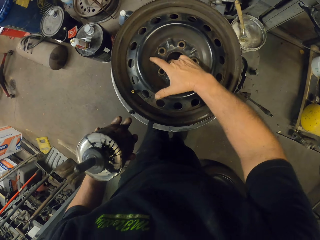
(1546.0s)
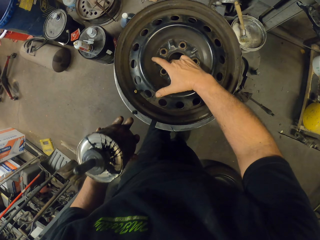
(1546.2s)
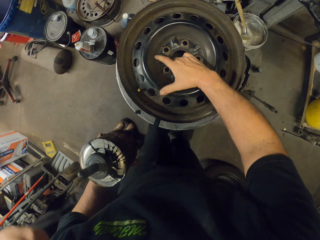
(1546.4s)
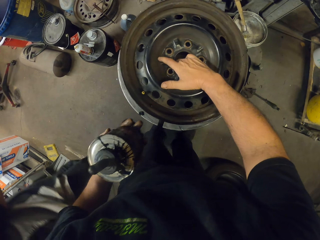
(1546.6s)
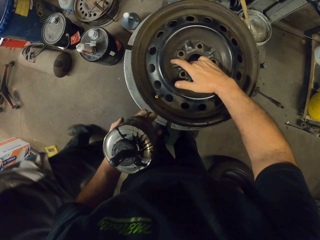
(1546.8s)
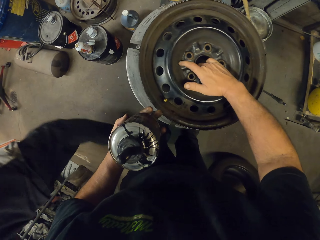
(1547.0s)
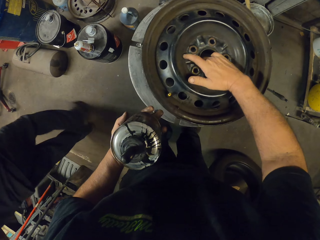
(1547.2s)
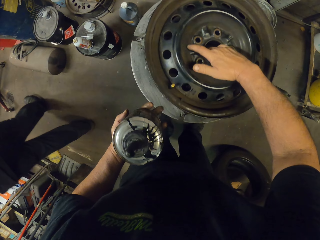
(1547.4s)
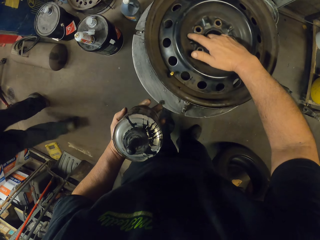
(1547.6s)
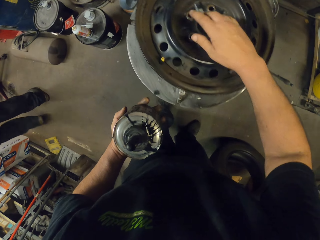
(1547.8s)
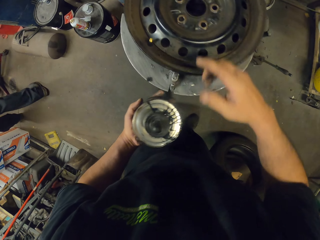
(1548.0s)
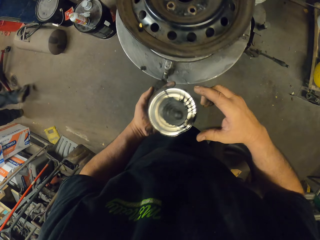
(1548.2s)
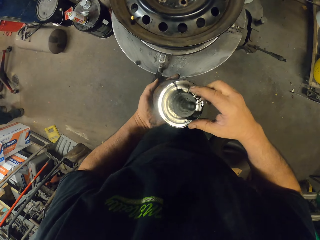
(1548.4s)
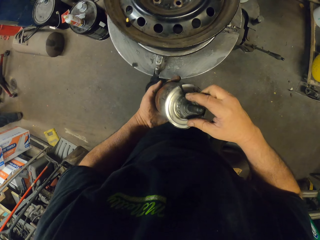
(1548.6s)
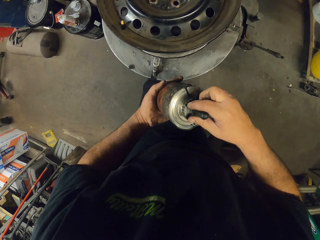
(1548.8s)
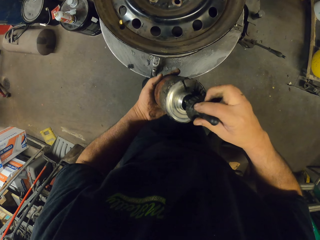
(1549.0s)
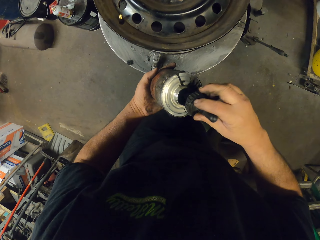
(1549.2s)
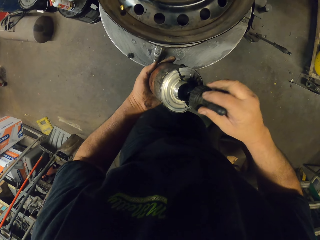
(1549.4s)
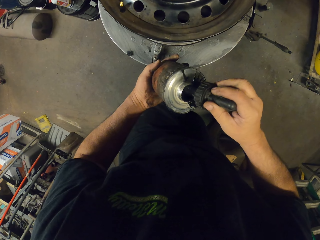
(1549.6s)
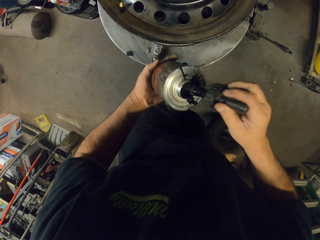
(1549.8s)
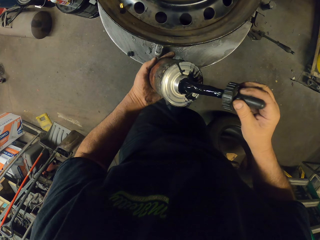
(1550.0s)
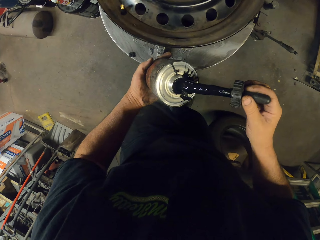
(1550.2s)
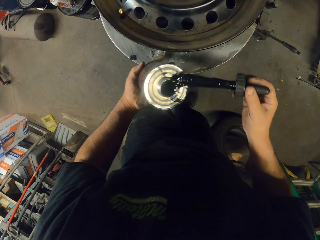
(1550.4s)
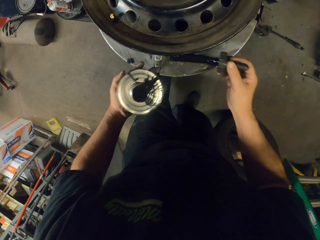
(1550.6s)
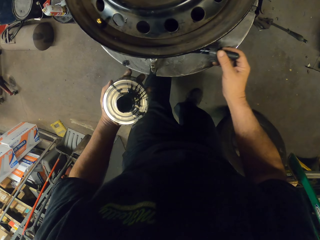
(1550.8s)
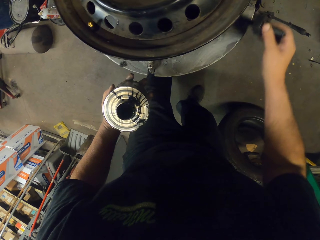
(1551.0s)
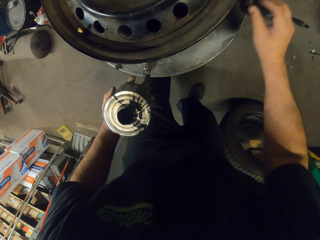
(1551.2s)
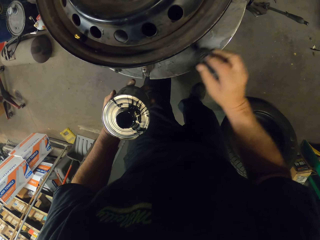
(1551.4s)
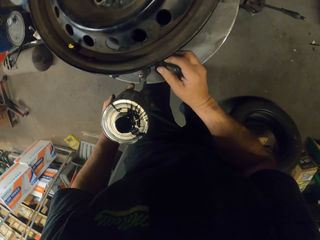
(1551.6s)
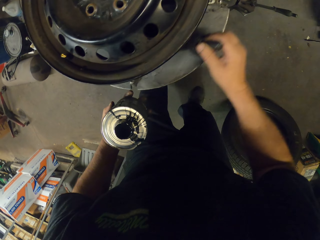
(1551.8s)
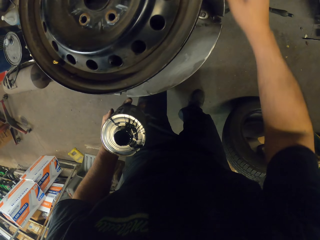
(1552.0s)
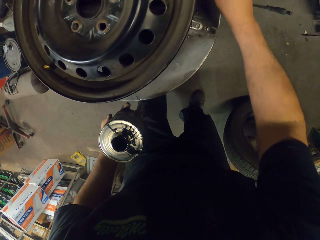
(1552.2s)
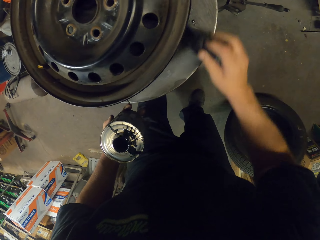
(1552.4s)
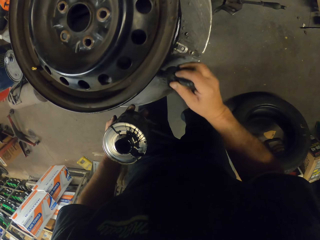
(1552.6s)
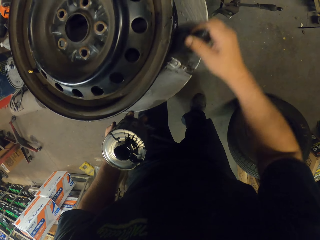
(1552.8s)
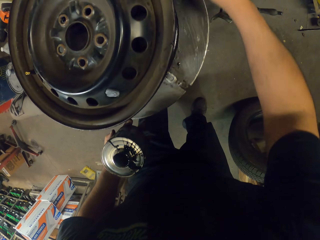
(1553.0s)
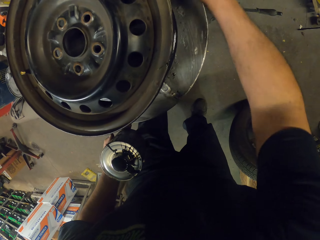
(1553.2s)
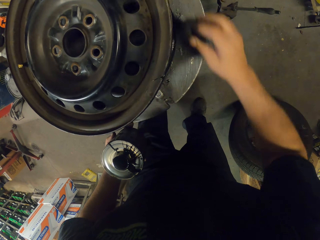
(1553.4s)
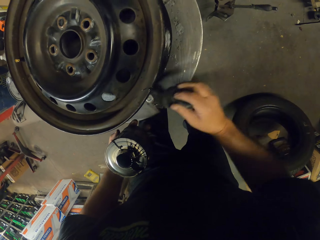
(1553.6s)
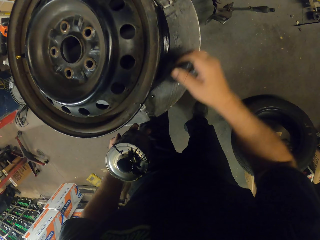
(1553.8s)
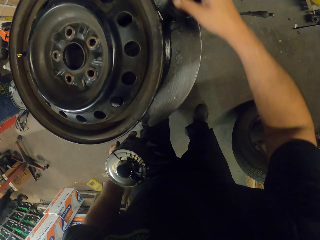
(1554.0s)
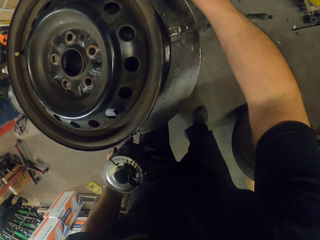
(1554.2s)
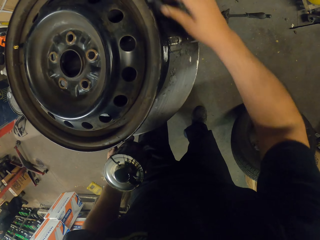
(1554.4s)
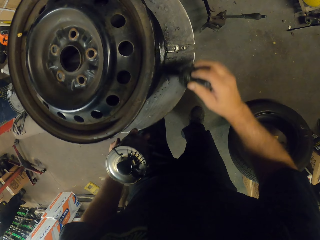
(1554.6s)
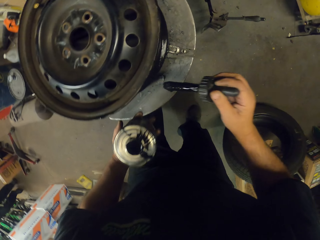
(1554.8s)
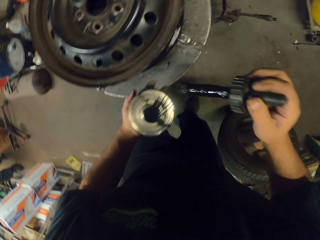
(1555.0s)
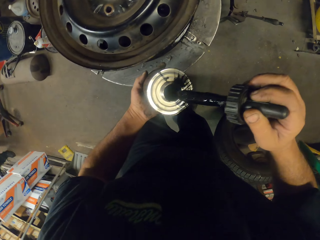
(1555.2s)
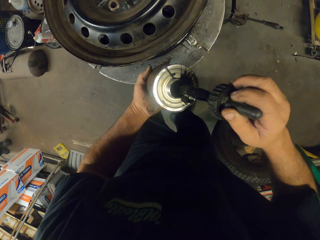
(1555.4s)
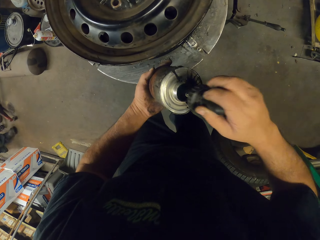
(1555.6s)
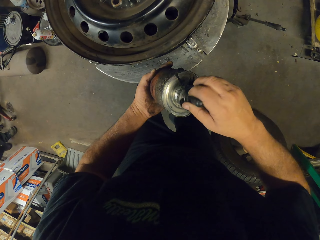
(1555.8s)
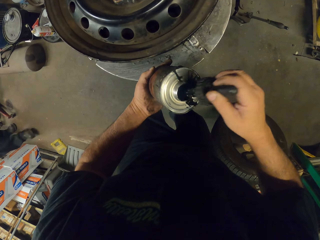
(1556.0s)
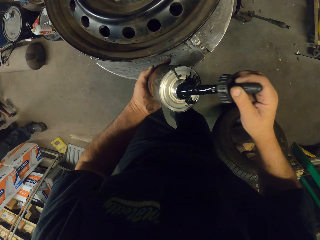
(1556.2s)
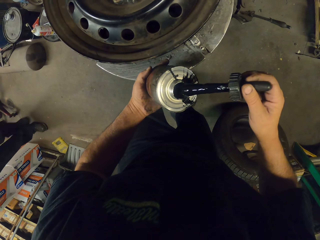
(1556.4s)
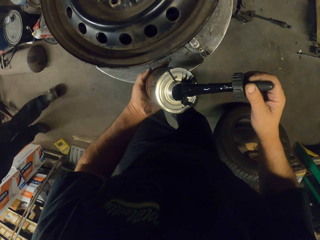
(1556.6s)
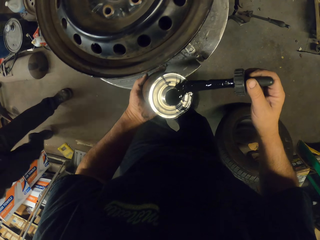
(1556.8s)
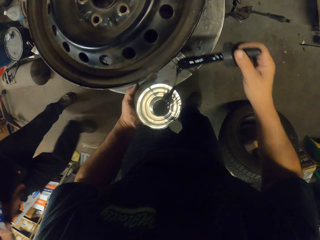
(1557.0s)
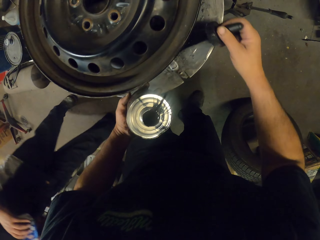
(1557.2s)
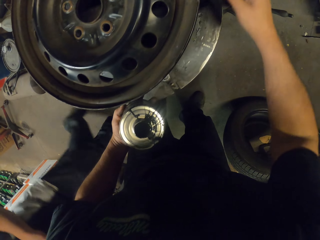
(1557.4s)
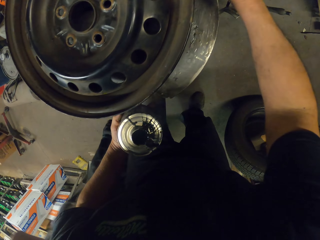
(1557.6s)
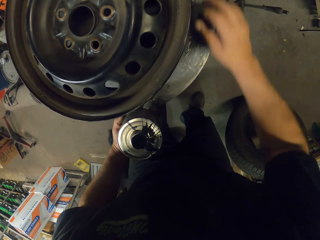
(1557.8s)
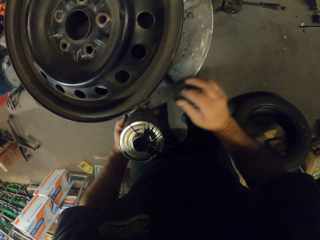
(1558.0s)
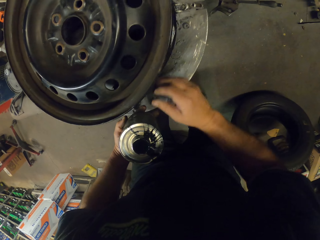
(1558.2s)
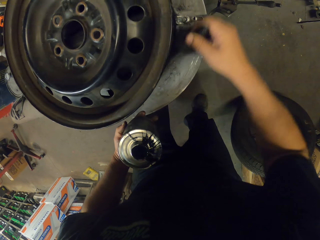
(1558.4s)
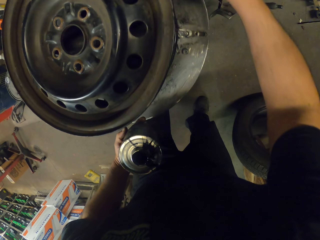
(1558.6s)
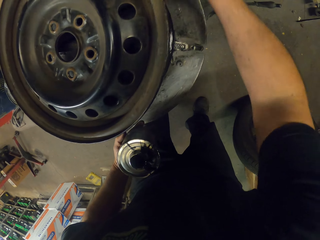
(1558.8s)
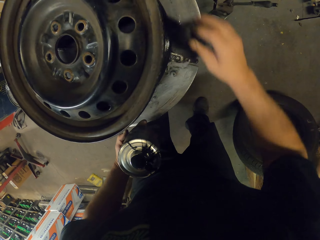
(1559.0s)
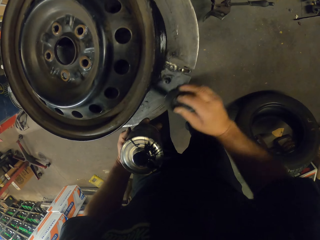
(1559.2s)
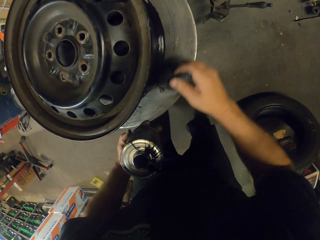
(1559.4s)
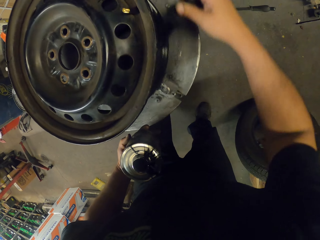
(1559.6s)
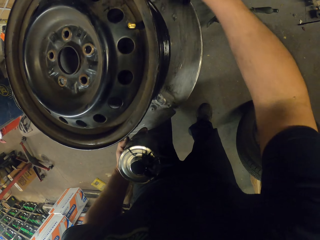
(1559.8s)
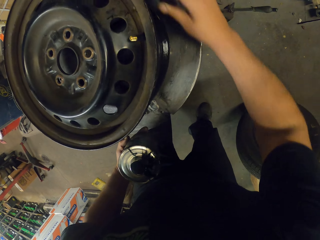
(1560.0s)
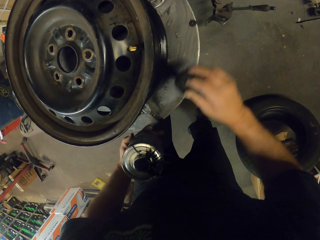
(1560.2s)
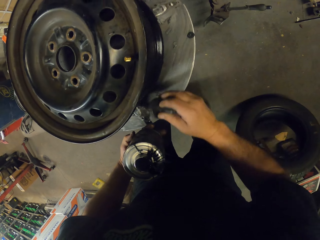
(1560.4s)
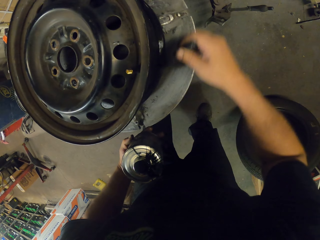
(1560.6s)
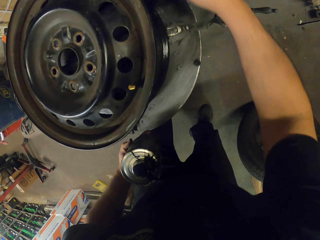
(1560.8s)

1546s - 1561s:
The camera wearer picks a brush in the bottle. They paint on the rim. They dip the brush in the bottle of oil. They pick the brush in the bottle.

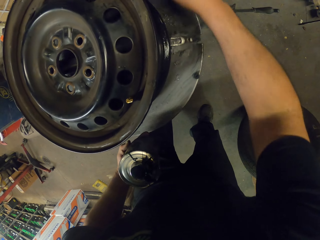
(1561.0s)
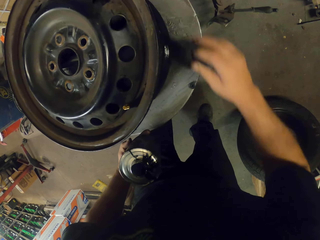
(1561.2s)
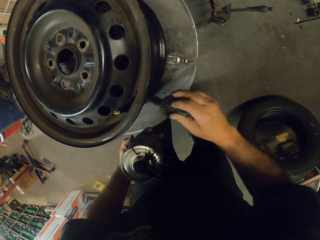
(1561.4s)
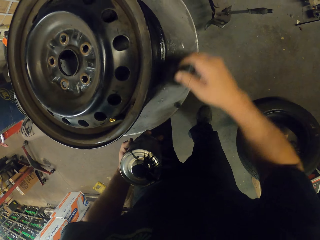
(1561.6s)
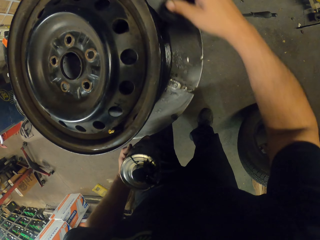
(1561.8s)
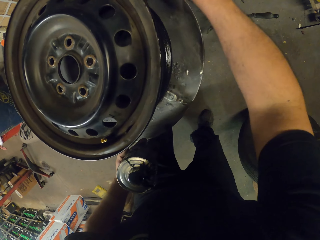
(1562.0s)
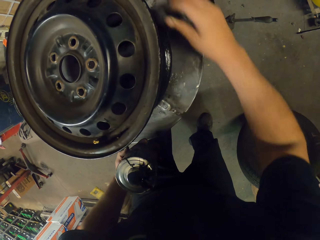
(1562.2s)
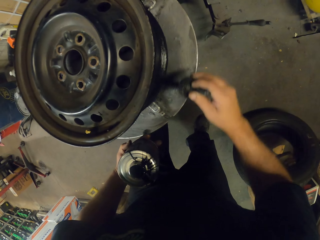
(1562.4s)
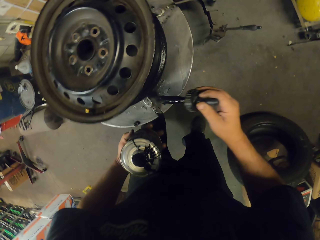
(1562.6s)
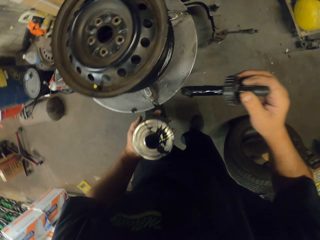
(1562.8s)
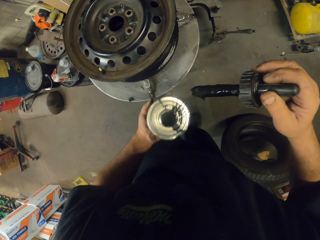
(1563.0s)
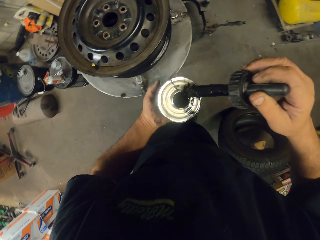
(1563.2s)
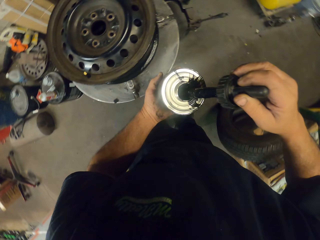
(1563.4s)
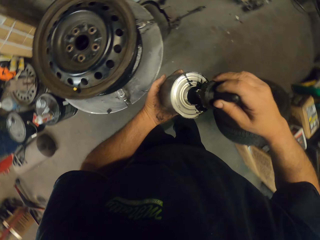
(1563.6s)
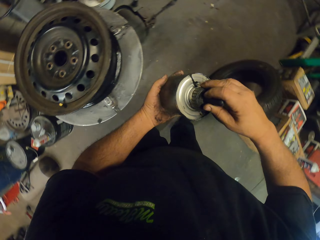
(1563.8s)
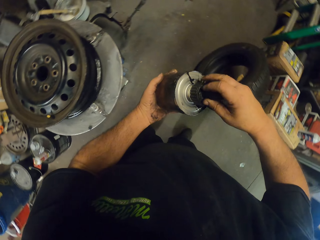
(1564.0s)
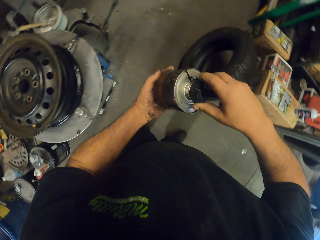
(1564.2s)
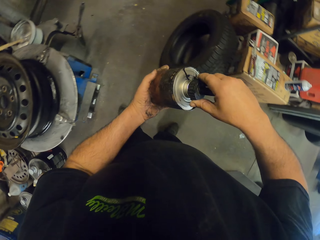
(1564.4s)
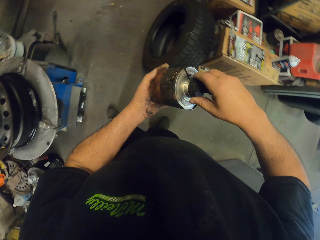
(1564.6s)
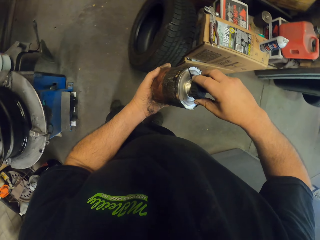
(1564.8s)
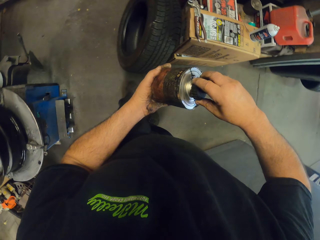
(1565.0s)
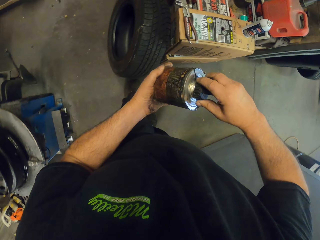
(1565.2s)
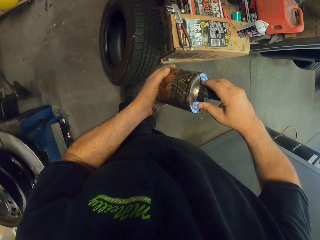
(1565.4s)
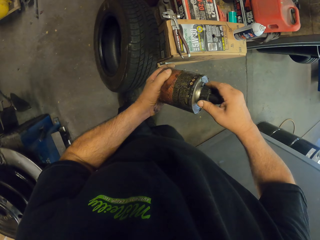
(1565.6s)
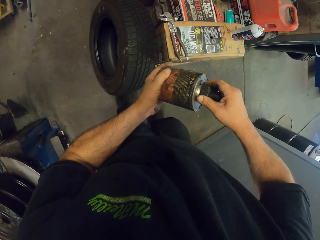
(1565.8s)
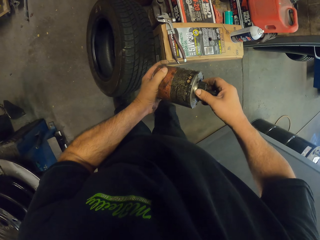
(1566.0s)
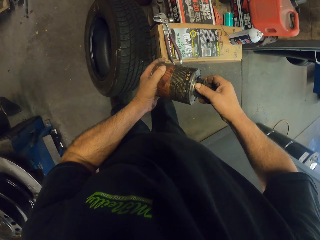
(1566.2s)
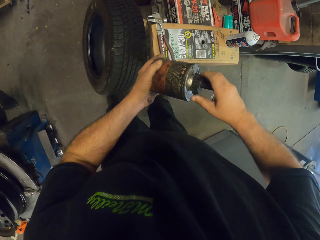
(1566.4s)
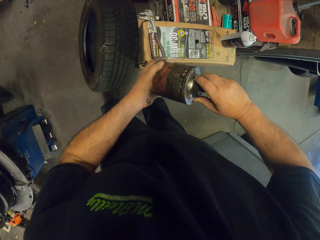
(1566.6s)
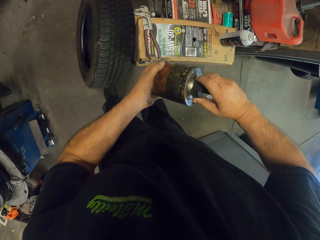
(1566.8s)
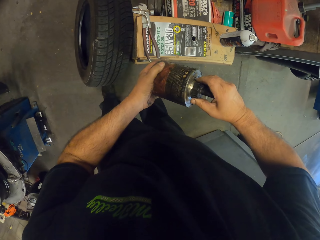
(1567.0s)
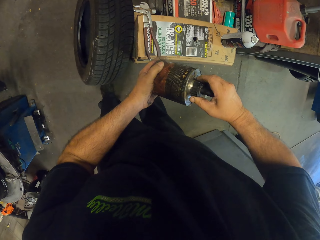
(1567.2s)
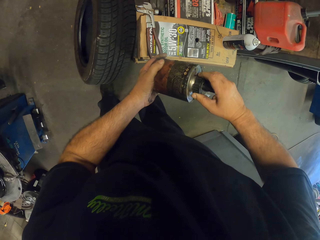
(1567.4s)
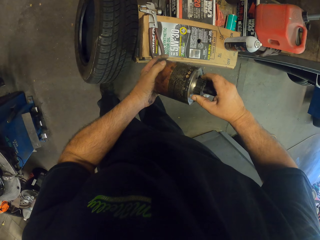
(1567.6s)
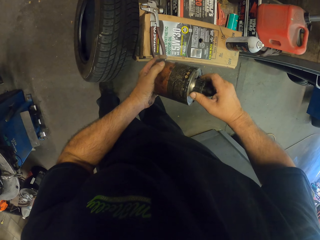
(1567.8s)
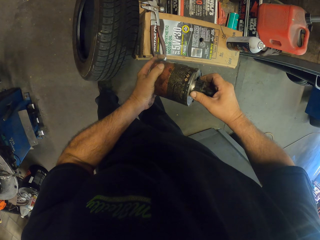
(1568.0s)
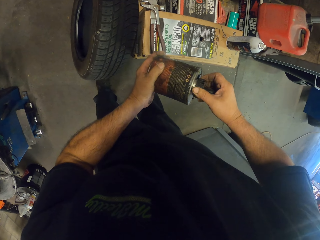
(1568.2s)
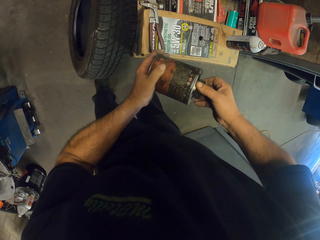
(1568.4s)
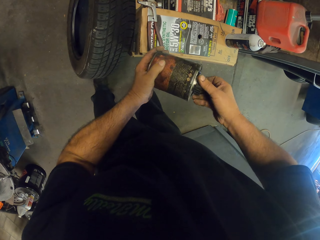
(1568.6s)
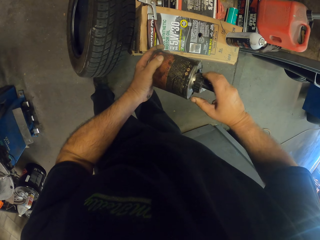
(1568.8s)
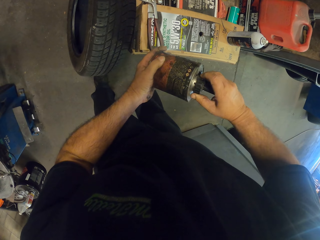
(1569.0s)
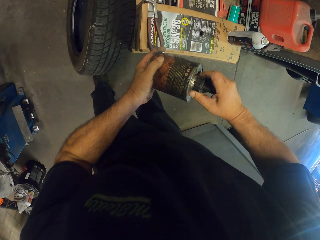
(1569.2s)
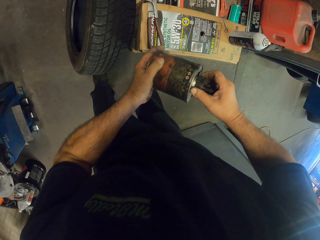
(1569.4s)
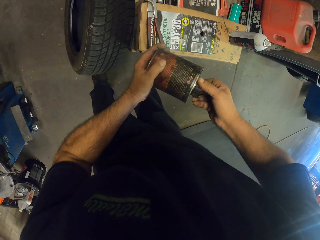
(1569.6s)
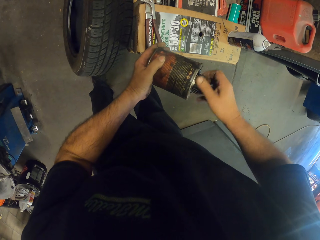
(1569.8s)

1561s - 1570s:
The camera wearer dips a brush in the bottle of oil. They close the used oil in the bottle.
